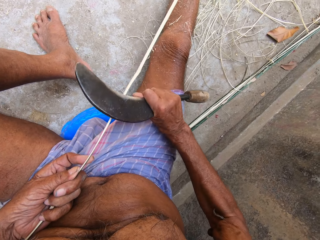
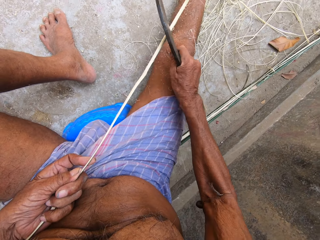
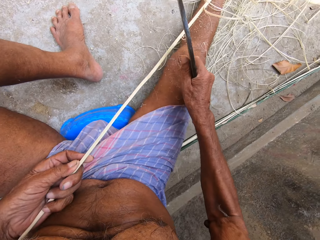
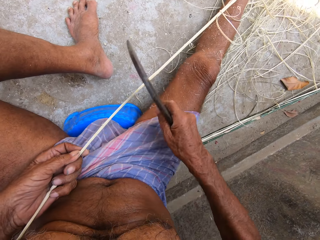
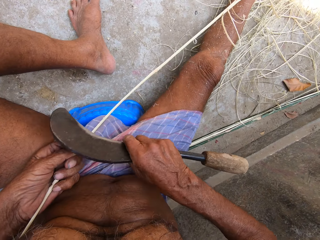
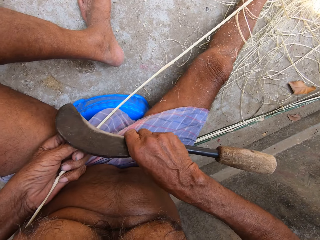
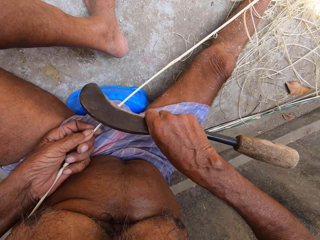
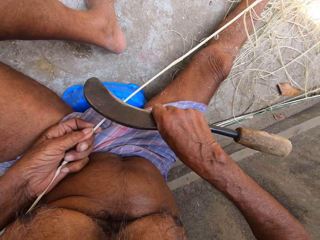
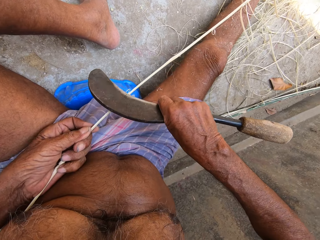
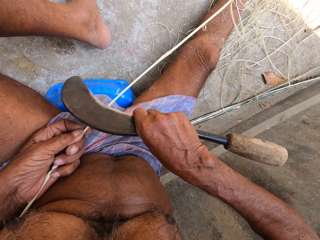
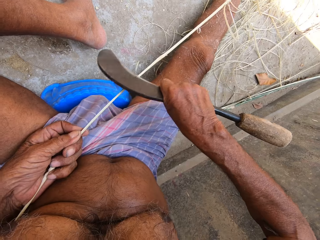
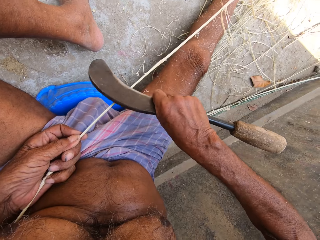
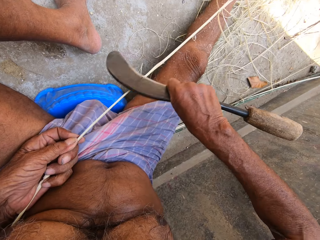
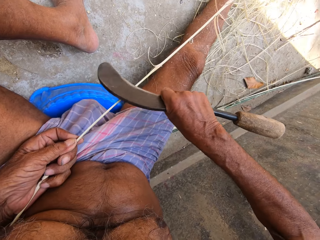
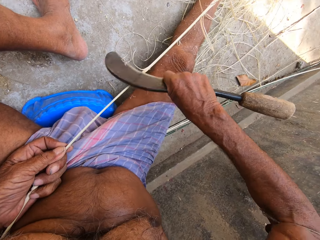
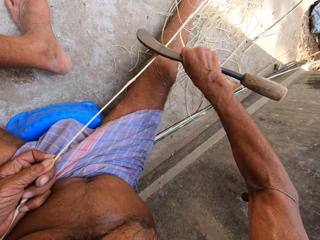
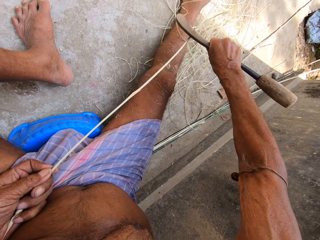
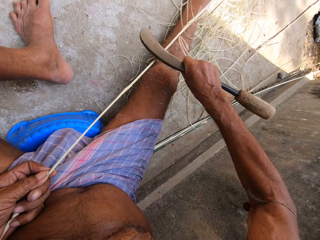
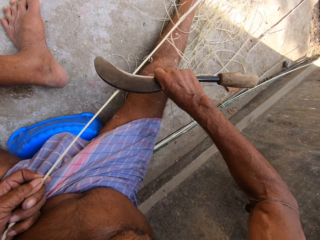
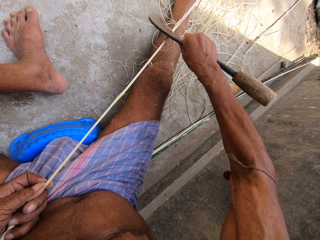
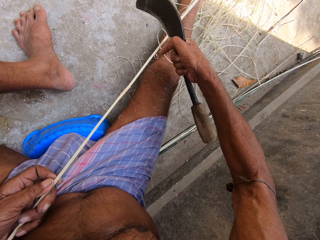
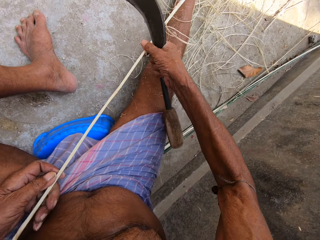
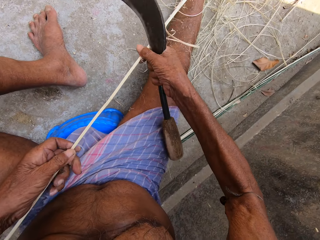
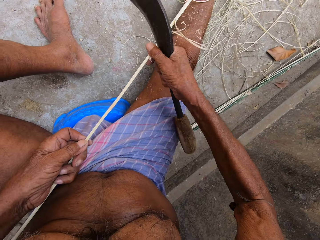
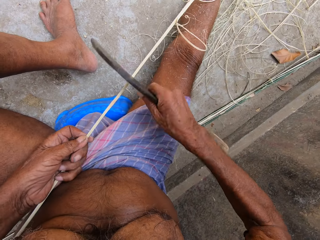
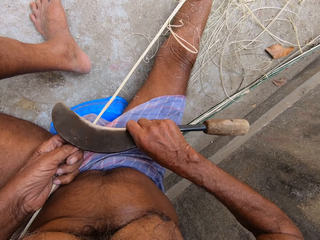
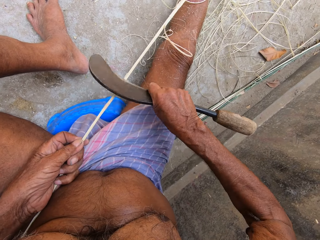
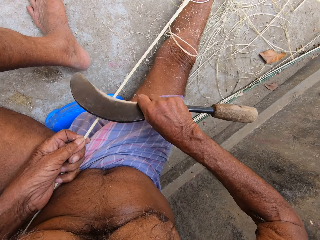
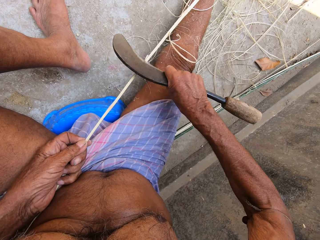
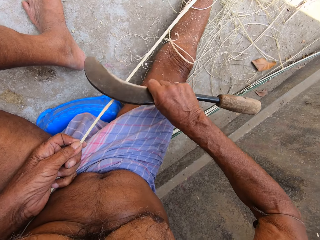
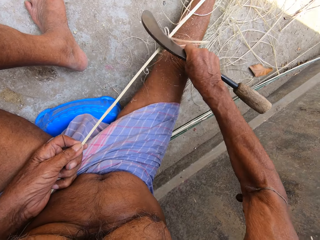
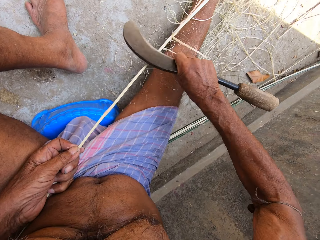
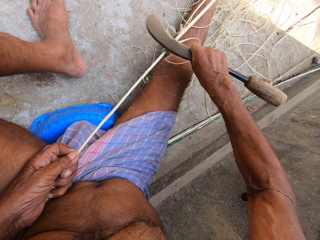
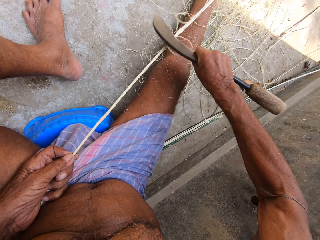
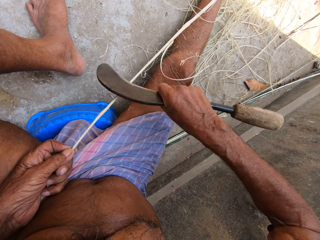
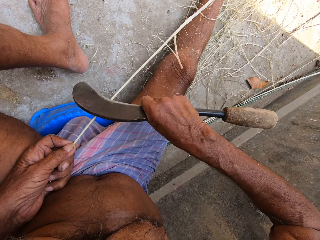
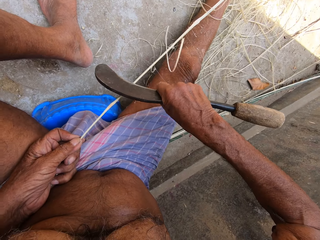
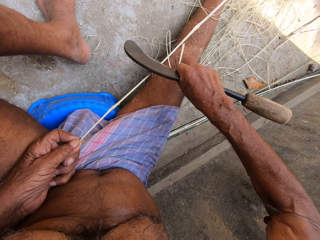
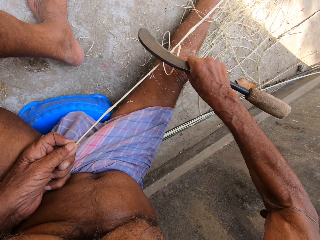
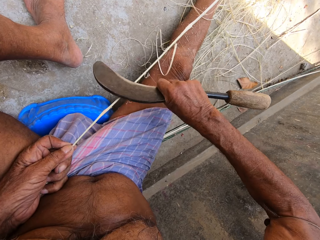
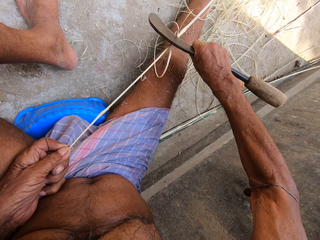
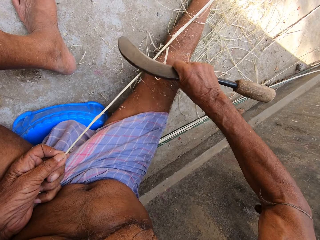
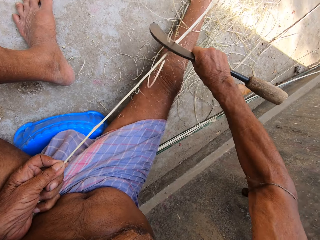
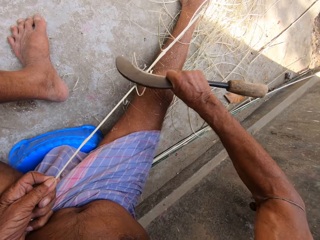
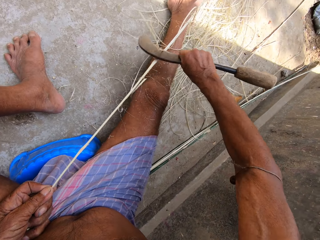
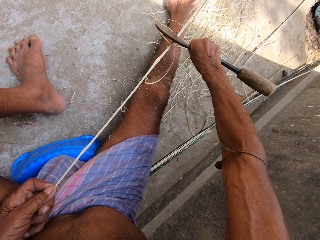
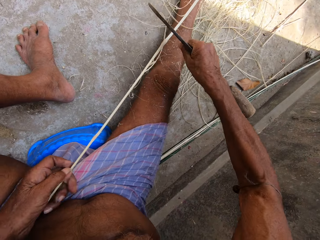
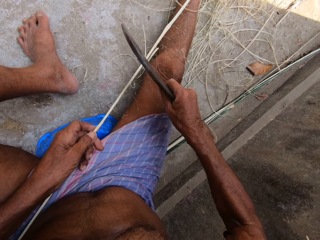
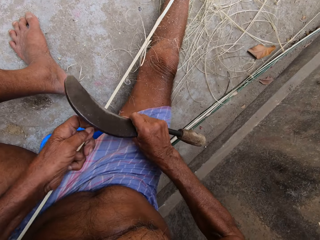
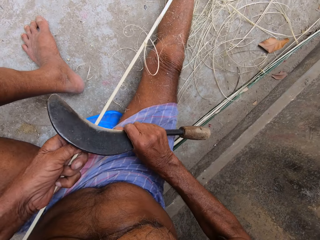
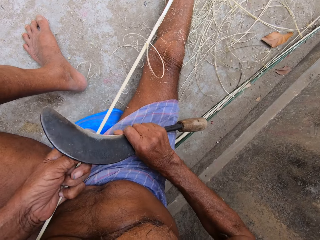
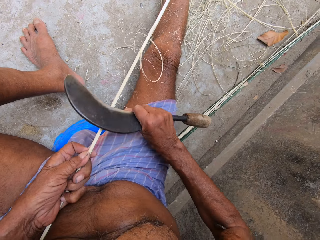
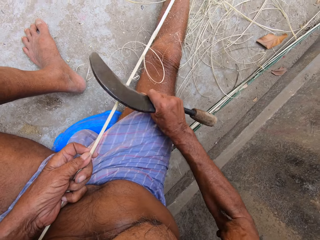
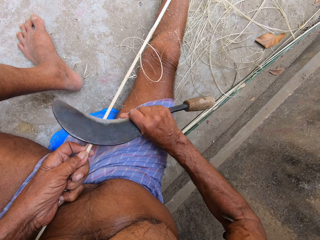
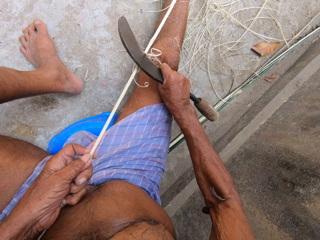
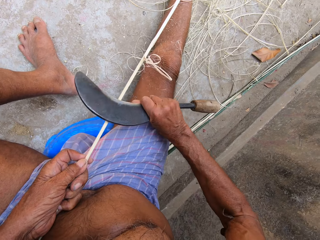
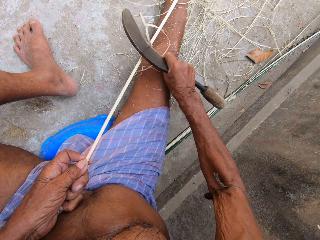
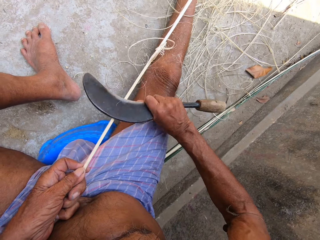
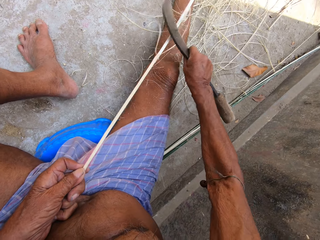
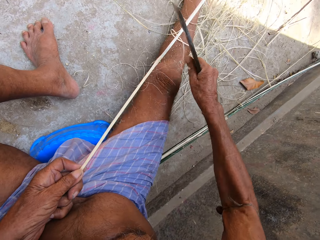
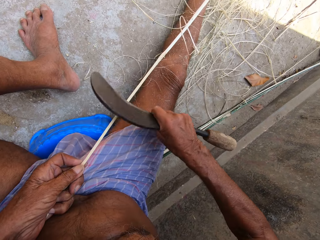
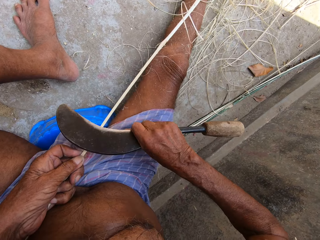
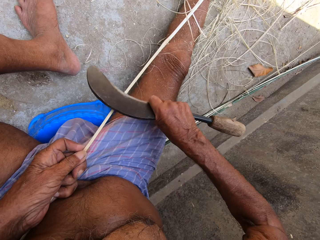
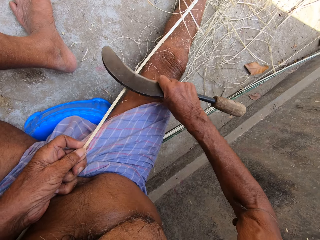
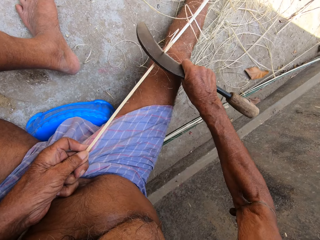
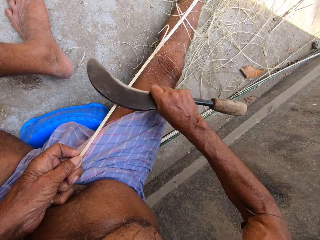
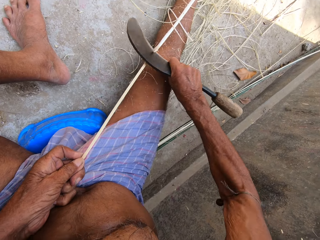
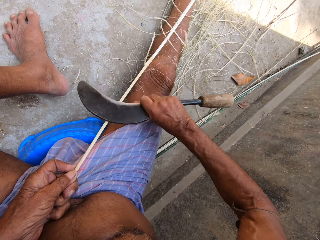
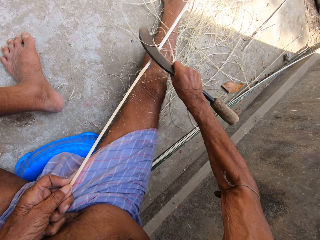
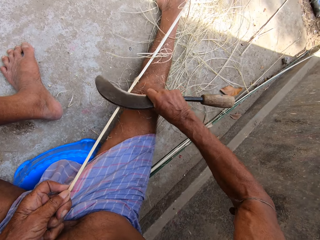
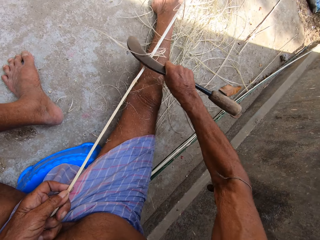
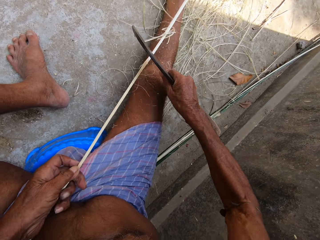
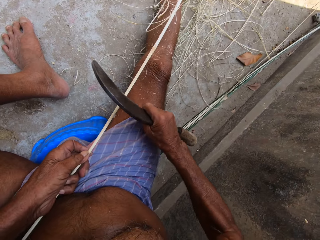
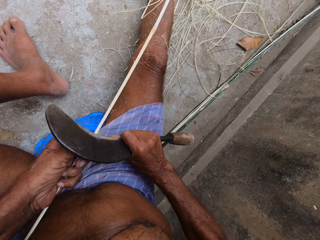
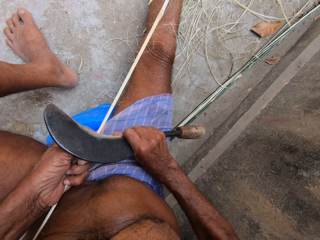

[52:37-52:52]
The camera wearer moves the bamboo strip in his hands. He pulls the strand of fiber. He peels the bamboo strip with the weaving knife in his right hand. He smoothens the strand of fiber. He pulls the strand of fiber and smoothens the strand of fiber.

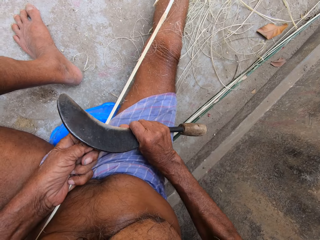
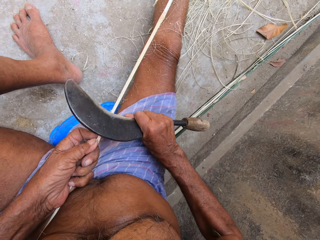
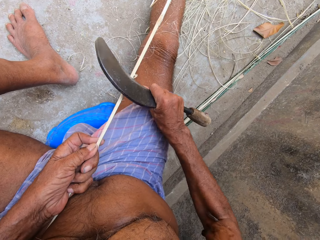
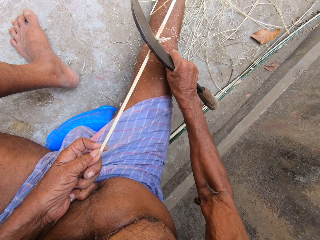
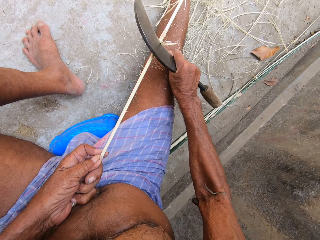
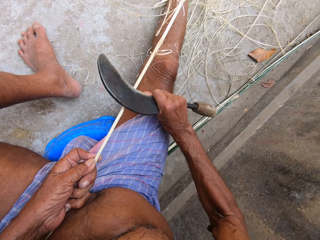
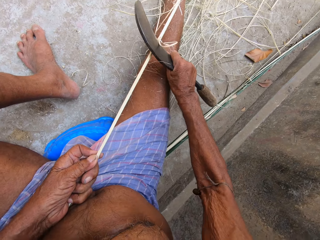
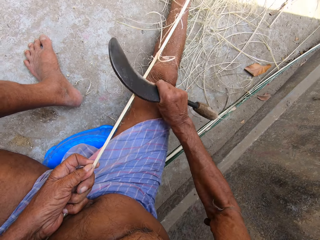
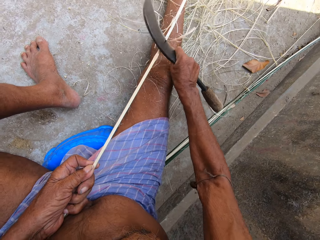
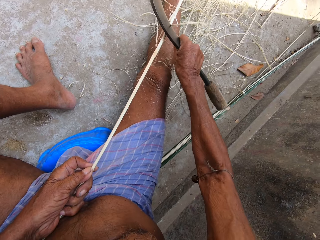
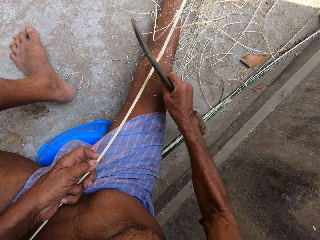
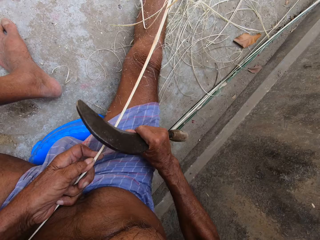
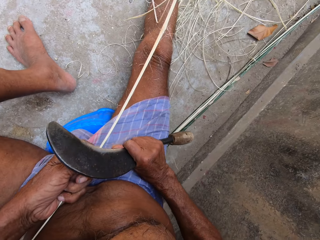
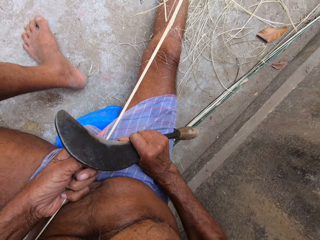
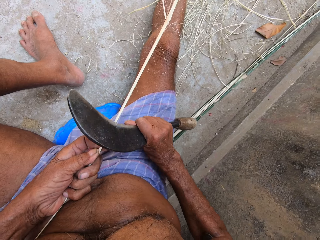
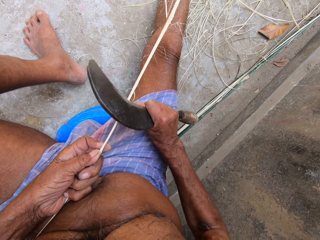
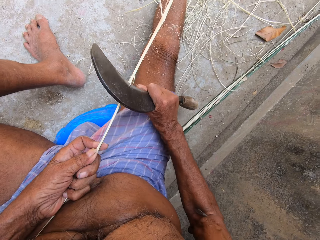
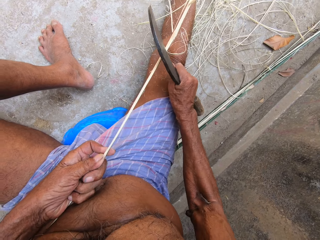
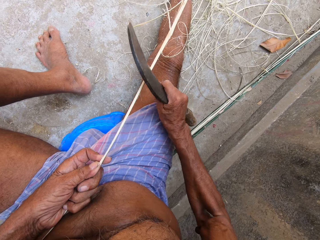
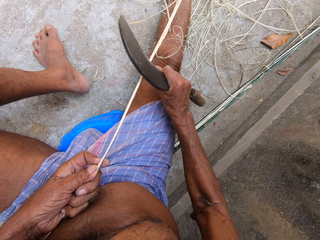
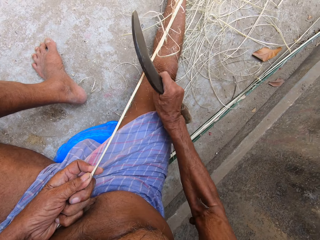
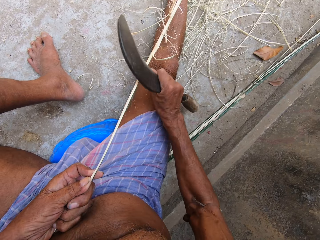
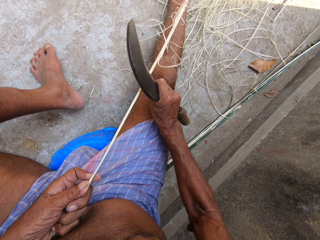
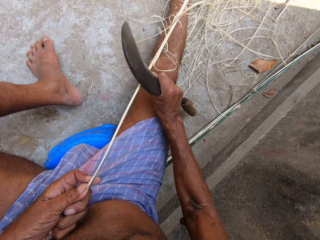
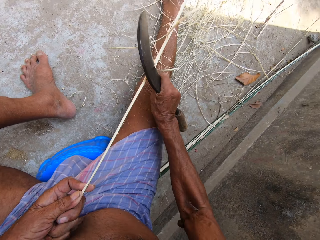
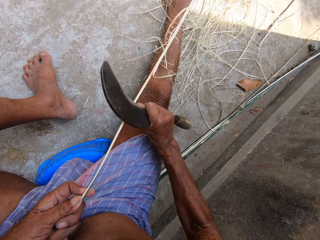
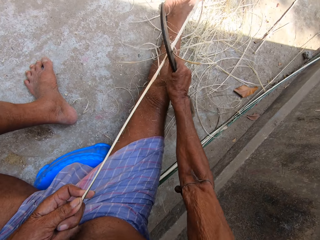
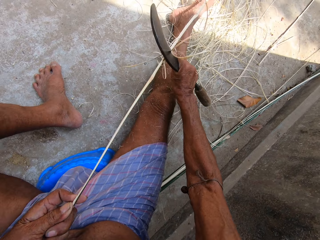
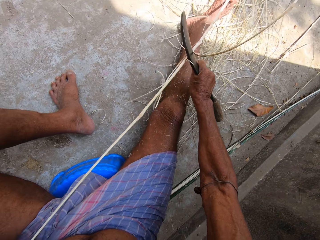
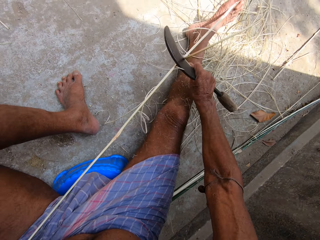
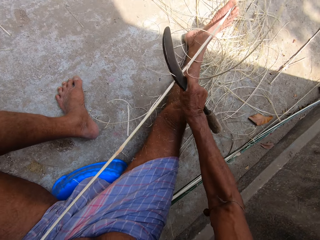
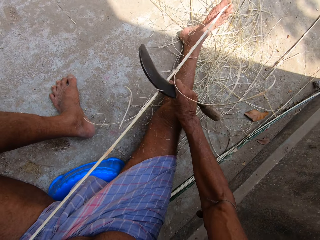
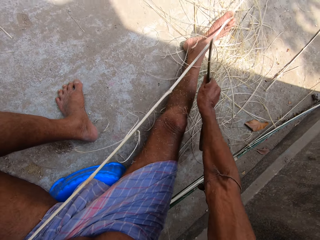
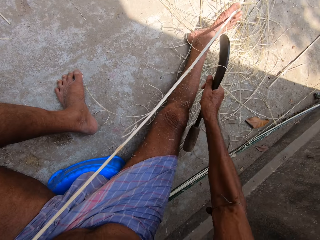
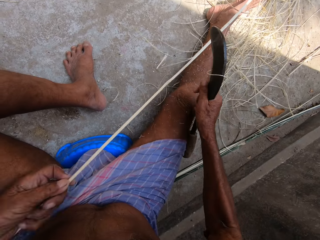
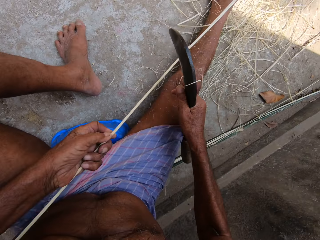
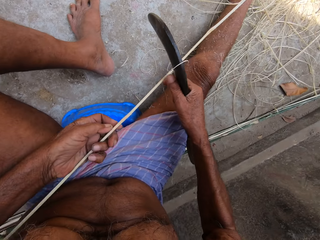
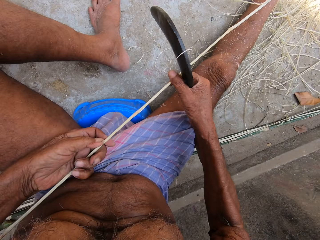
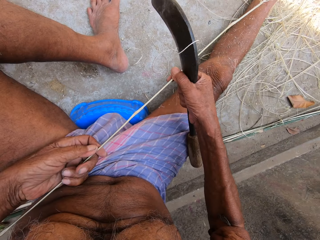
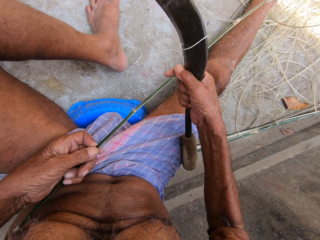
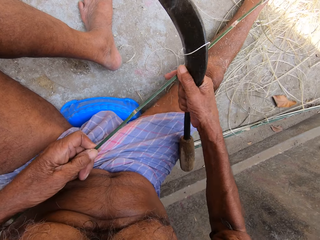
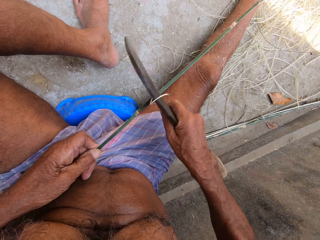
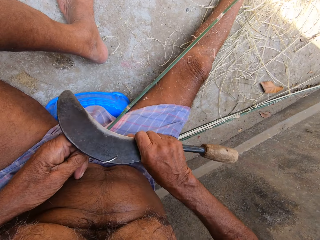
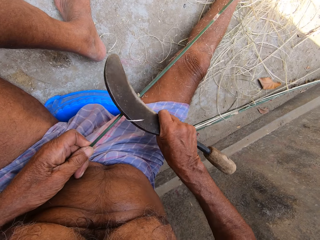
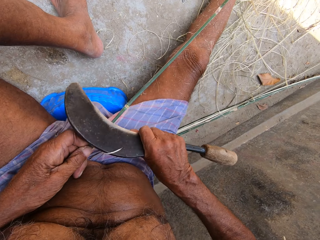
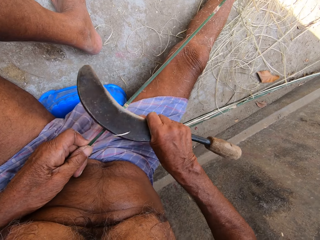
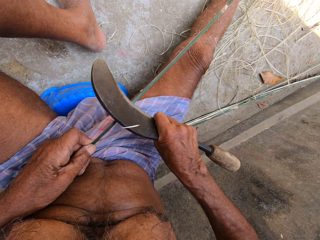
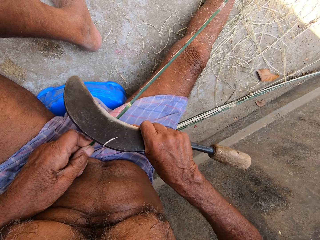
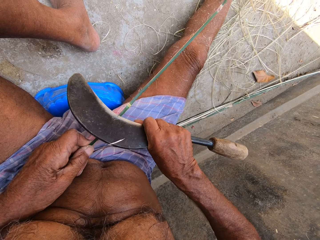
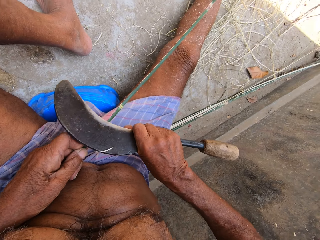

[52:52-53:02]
The camera wearer moves the bamboo strip in his left hand. He holds the bamboo strip in his hands. He peels the bamboo strip with the weaving knife in his right hand.
